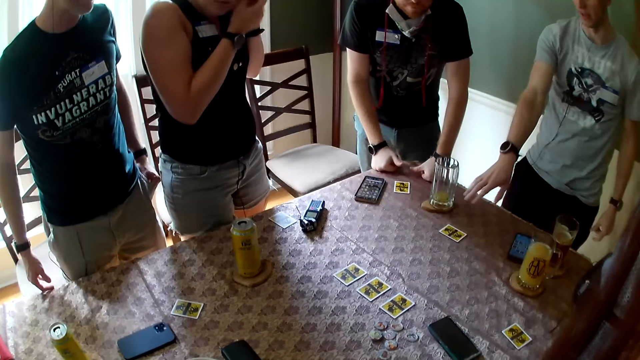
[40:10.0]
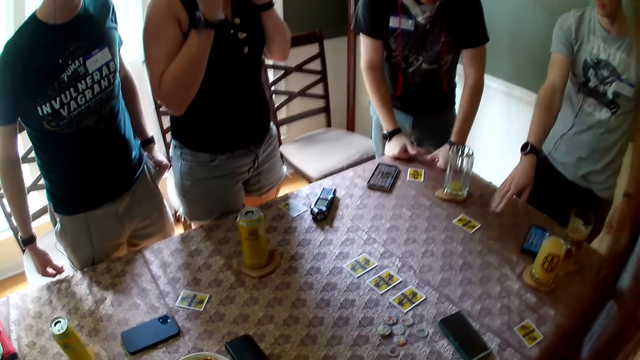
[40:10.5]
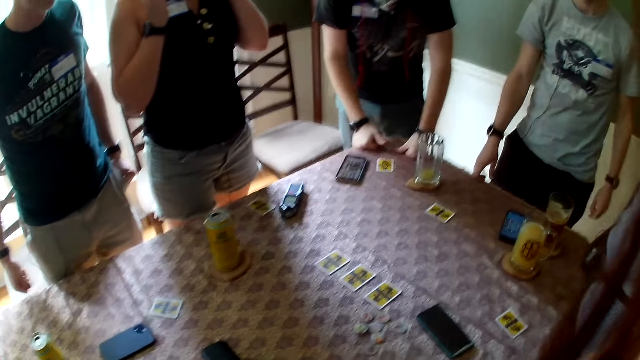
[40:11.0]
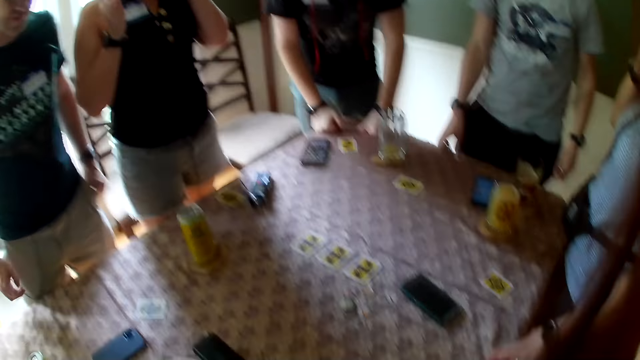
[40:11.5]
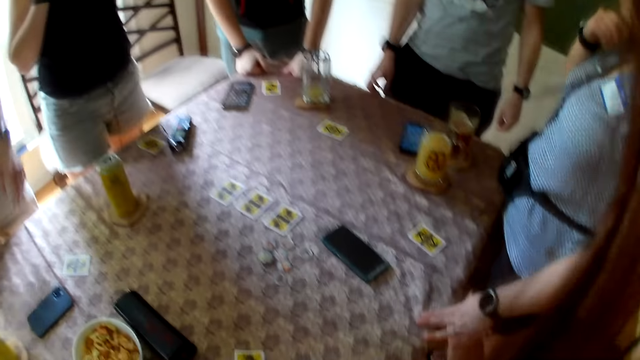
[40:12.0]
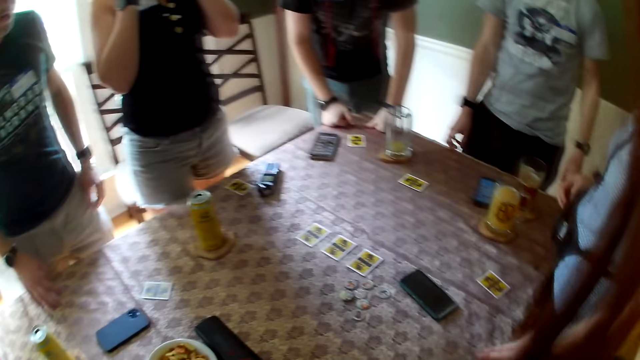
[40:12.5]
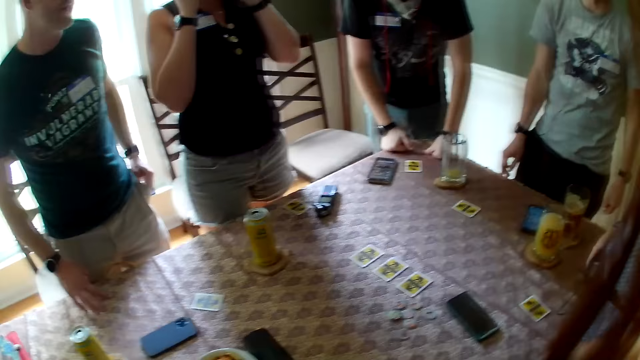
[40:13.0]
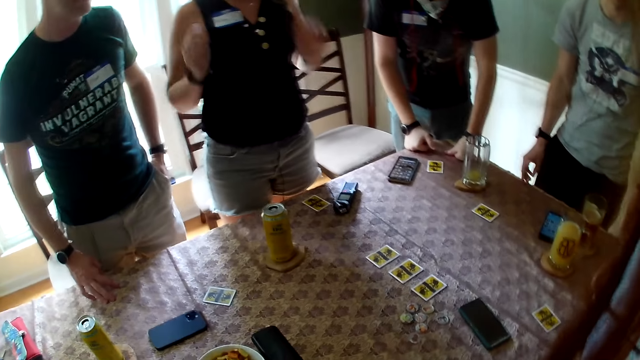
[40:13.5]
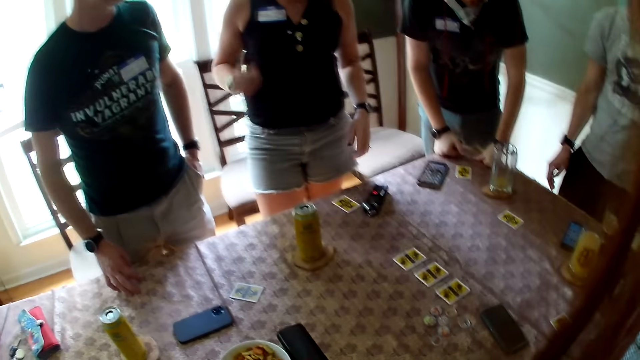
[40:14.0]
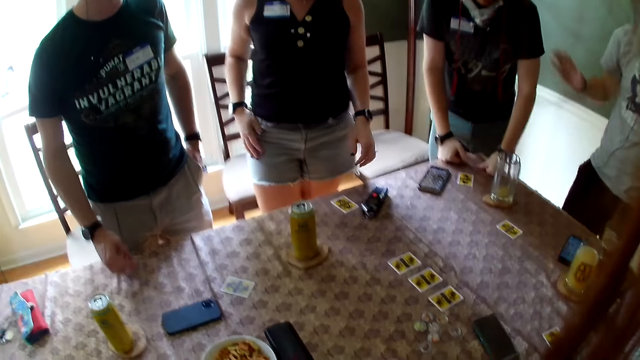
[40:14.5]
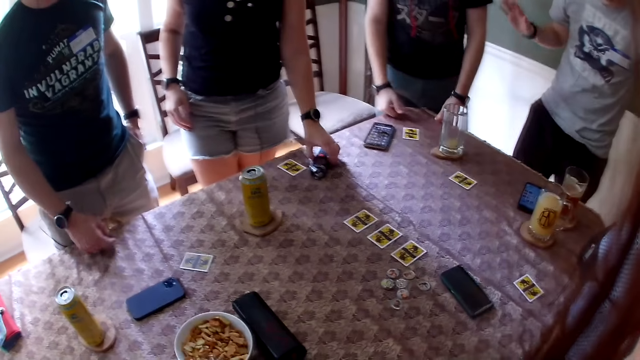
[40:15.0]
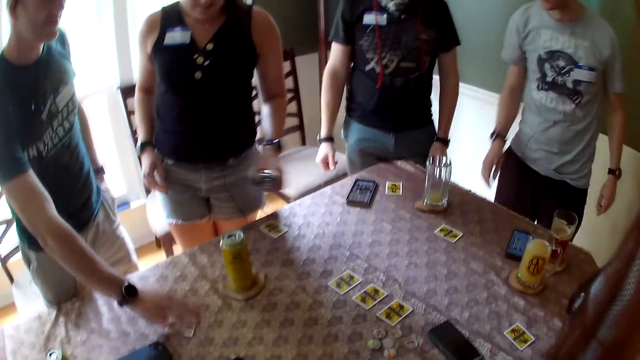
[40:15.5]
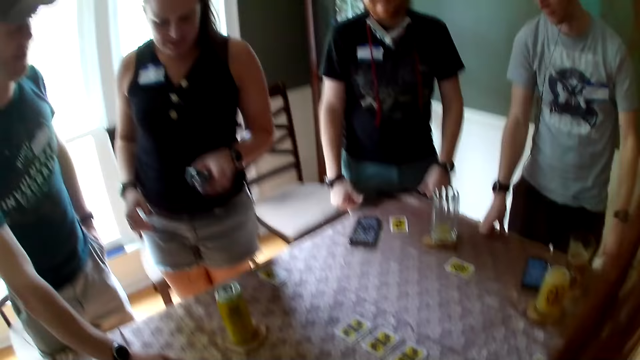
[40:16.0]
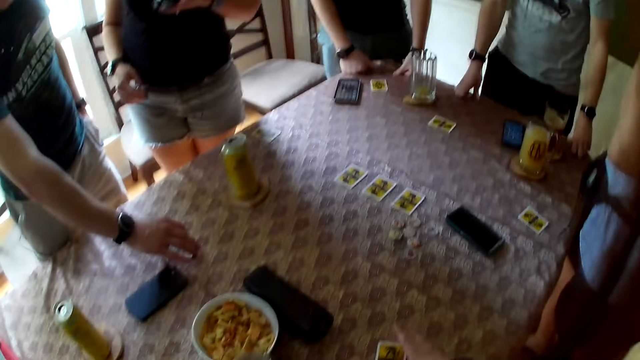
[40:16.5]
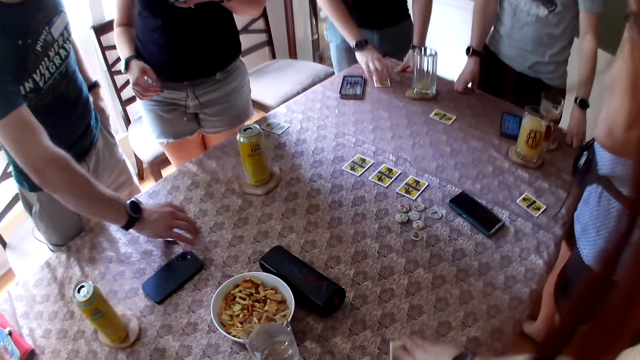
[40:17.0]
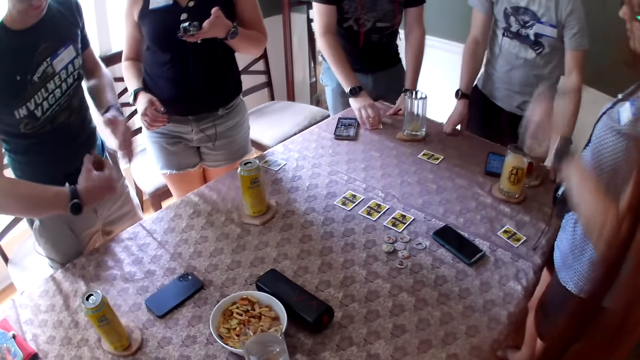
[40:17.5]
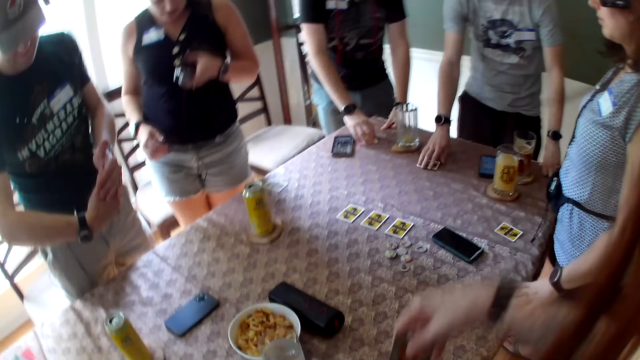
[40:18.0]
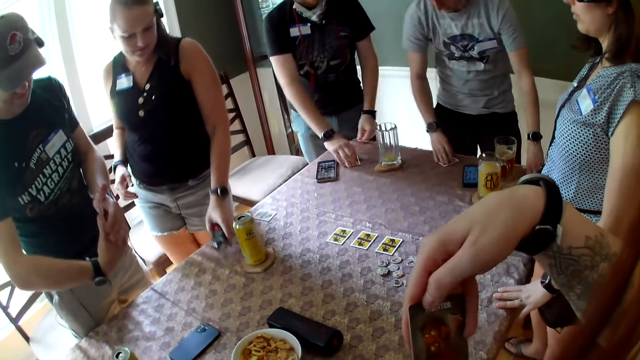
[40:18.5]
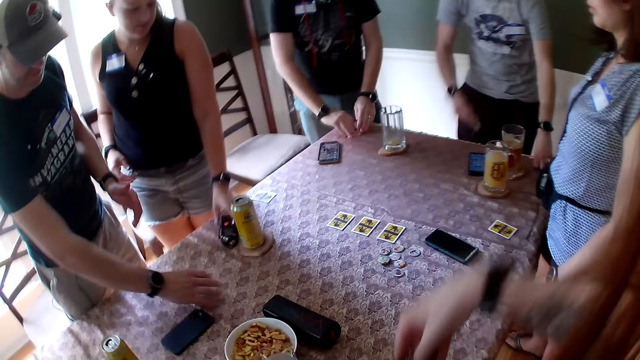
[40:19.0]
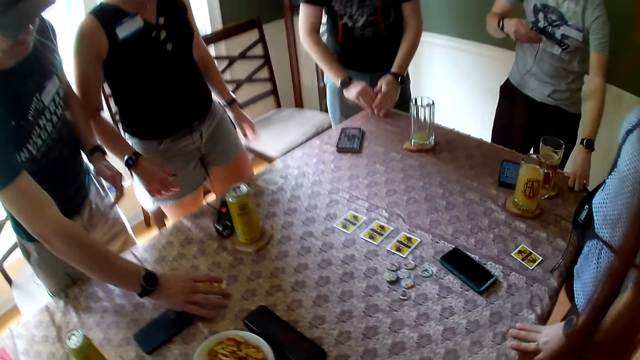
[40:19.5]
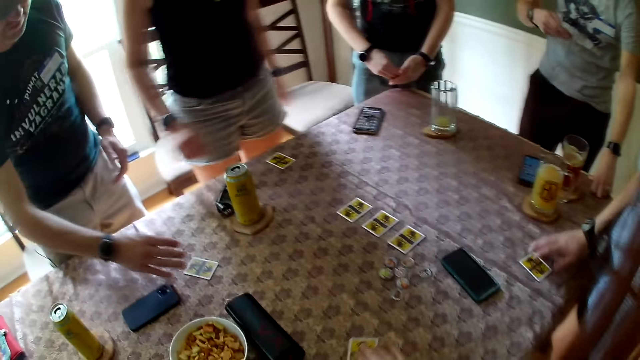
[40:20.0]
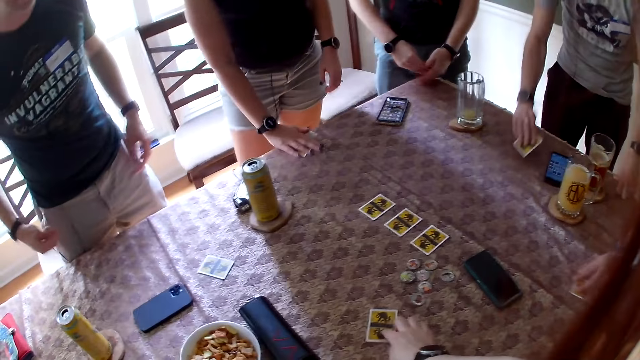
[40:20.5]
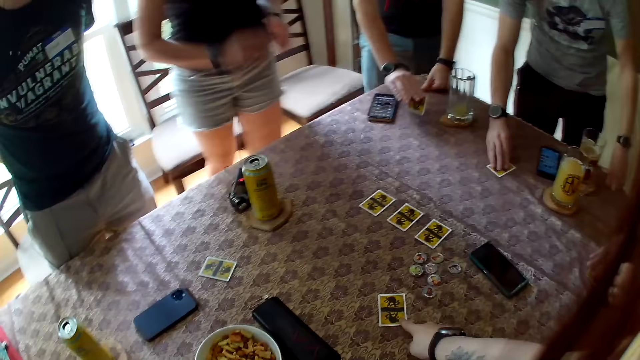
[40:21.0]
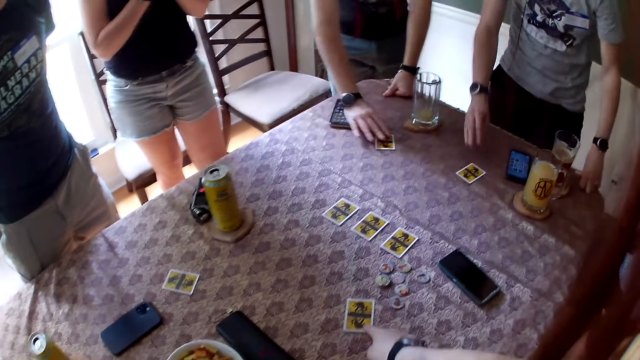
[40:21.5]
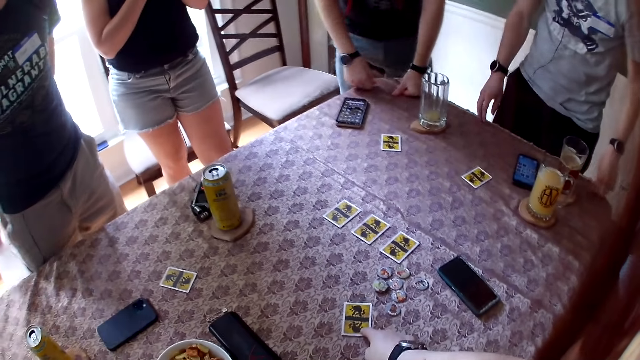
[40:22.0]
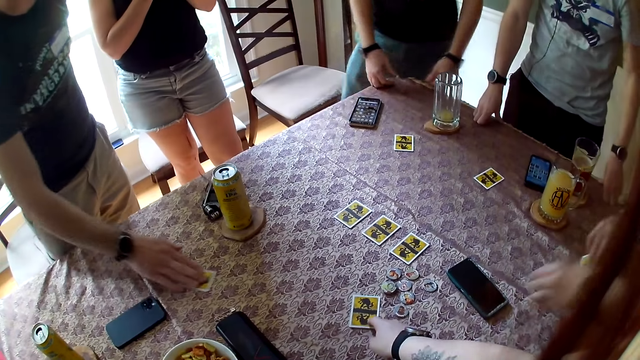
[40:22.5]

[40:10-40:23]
A man puts his left hand into his pocket. Another man holds up his right hand. A woman lifts the recorder on the table with her left hand. The second man rests his right hand on the table. The second man rests his left hand on the table. A third man rests his hands on the table. The camera wearer lifts a card on the table with her right hand. The first man lifts a card on the table with his right hand. Another woman rests her left hand on the table. The second man drags a card on the table with his right hand. The first woman drops the recorder in her left hand on the table. The third man drags a card on the table with his right hand. The camera wearer looks at the card. The second man lifts the card on the table with his right hand. The first man drops the card in his right hand on the table. The third man lifts the card on the table with his hands. The camera wearer drops the card in her right hand on the table. The other woman drags the card on the table with her right hand. The first woman lifts the card on the table with her right hand. The second man drops the card in his right hand on the table. The camera wearer moves around the card on the table with her right hand. The other woman lifts the card on the table with her right hand. The third man drops the card in his right hand on the table. The third man rests his right hand on the table. The first man pushes the card on the table with his right hand.

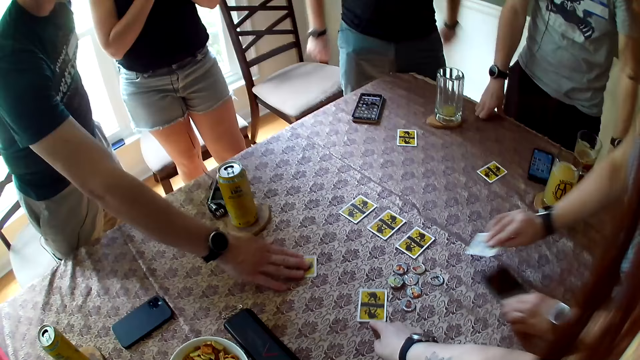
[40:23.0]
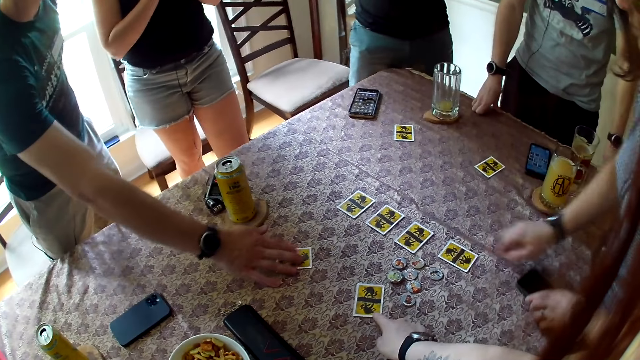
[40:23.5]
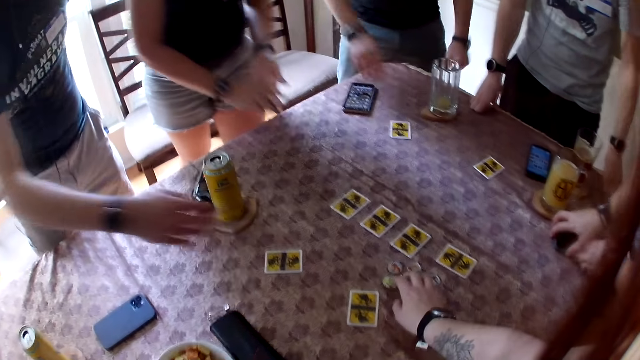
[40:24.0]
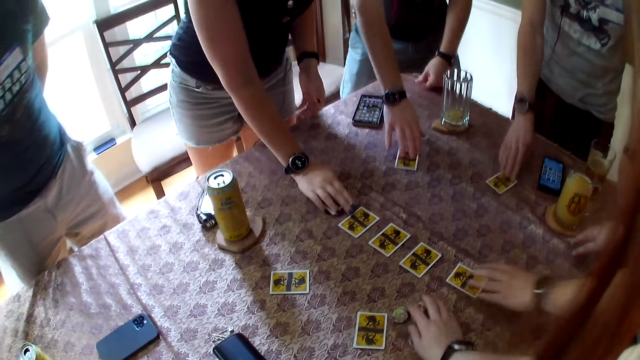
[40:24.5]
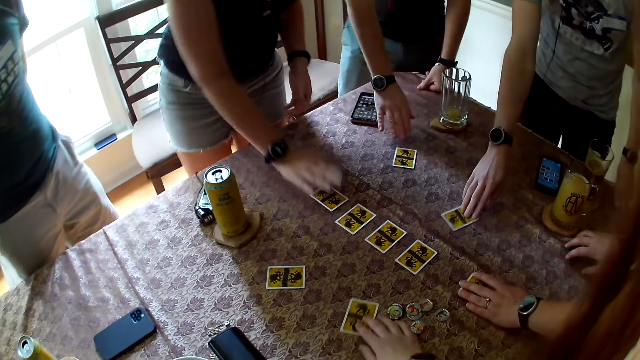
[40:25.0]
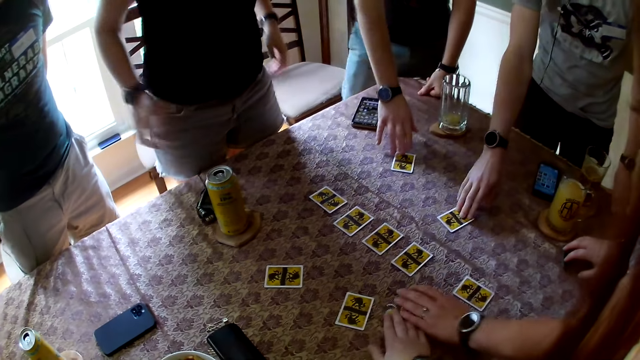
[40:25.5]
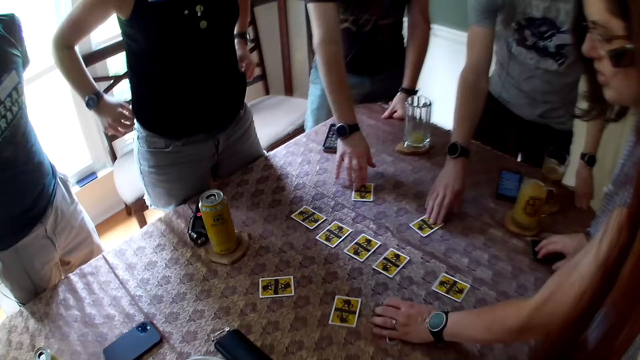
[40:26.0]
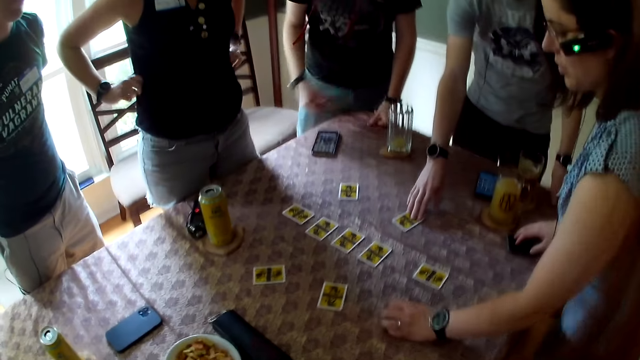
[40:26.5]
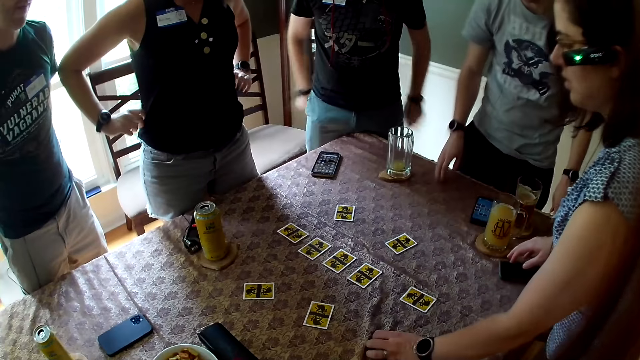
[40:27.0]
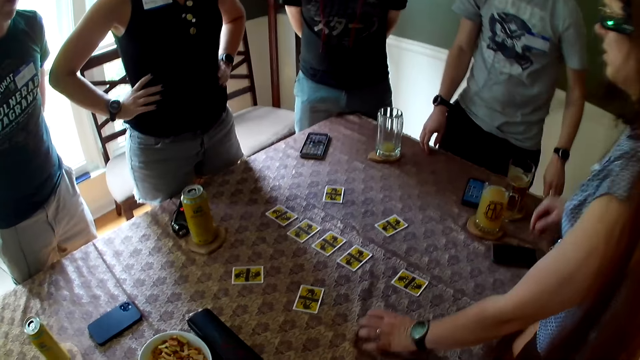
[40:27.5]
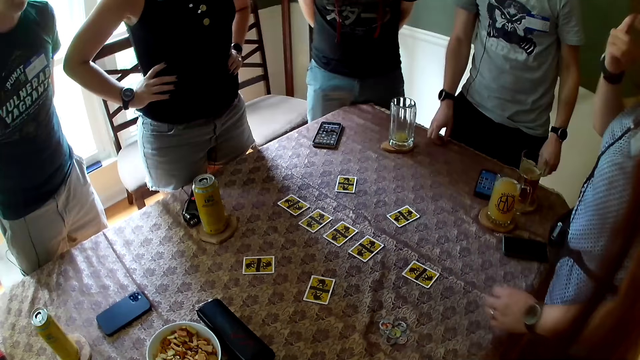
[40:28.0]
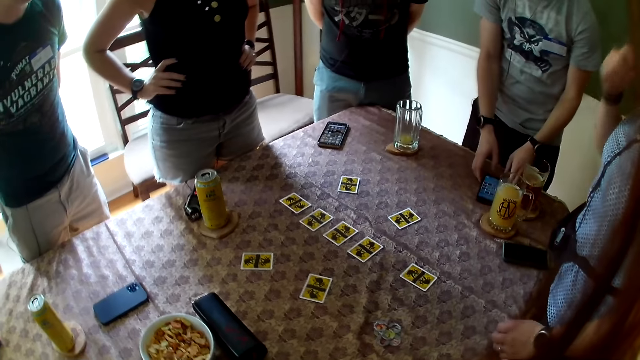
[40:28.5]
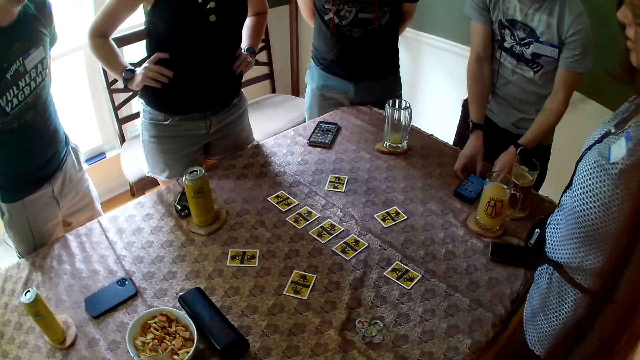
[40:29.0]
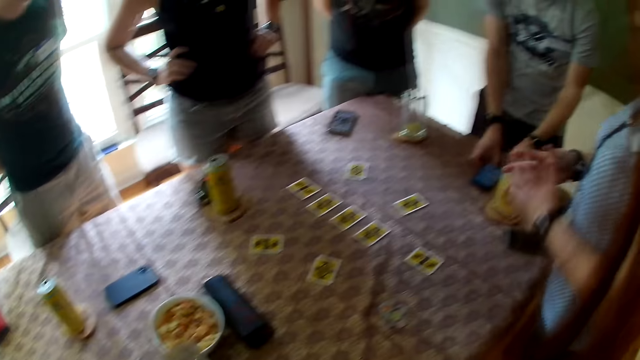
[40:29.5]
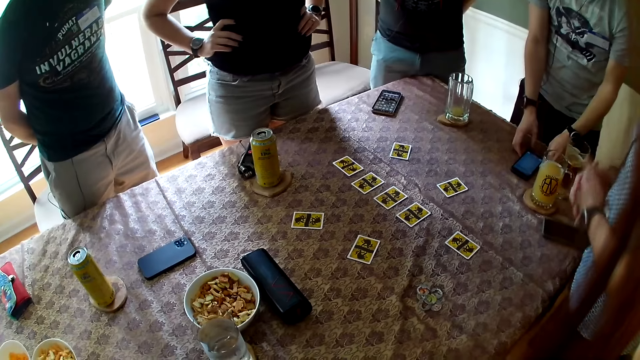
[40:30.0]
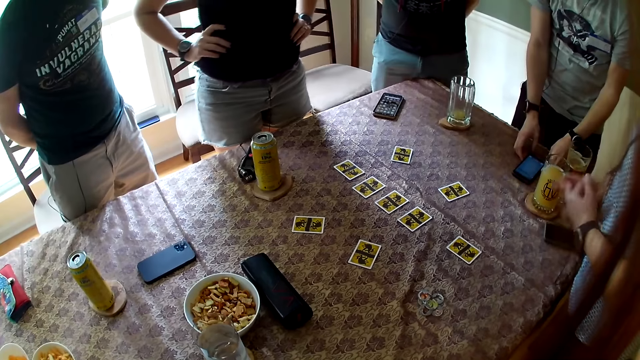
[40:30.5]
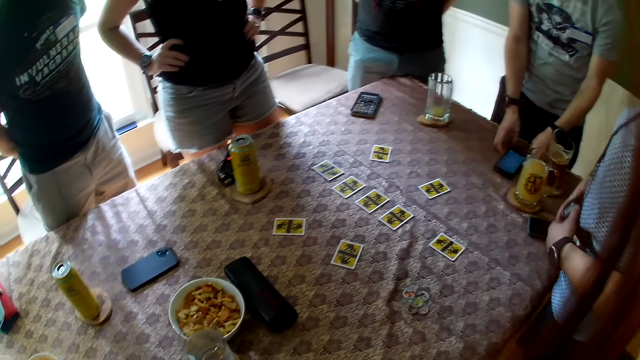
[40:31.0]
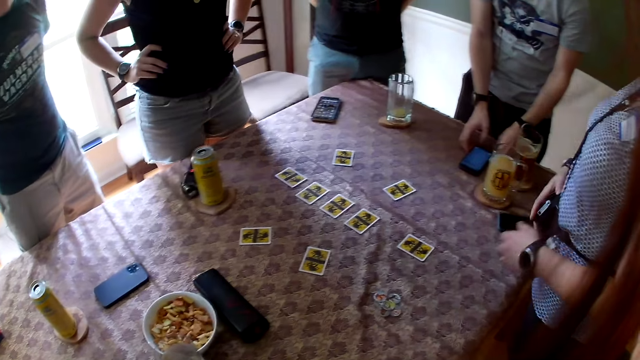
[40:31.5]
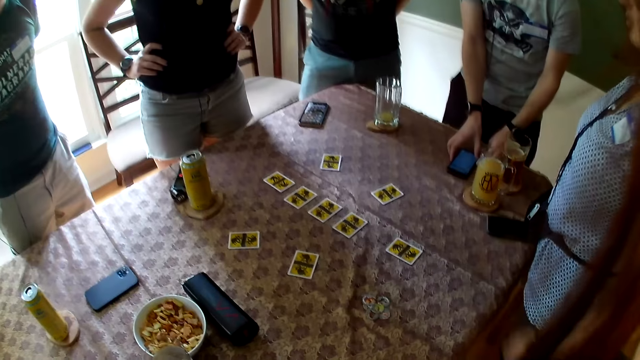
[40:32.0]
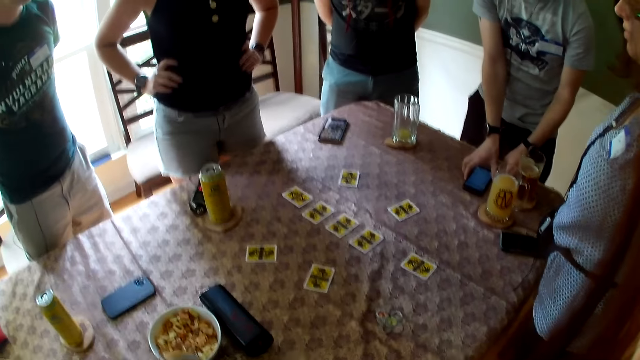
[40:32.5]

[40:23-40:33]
The woman lifts the phone on the table with her left hand. The woman drops the card in her right hand on the table. The woman passes the phone in her left hand to her right hand. The woman drops the phone in her right hand on the table. The camera wearer drags the role tokens on the table with her right hand. A man pushes the card on the table with his right hand. Another woman drops the card in her right hand on the table. Another man pushes the card on the table with his right hand. The first woman drags the card on the table with her left hand. The camera wearer moves the card on the table with her right hand. The first man pushes the card on the table with his right hand. The other woman adjusts her top with her hands. The first woman moves the role tokens on the table with her left hand. The other woman rests her hands on her waist. The first woman touches her face with her right hand. The other man holds the phone on the table with his hands. The first woman adjusts the fanny pack on her waist with her hands.
